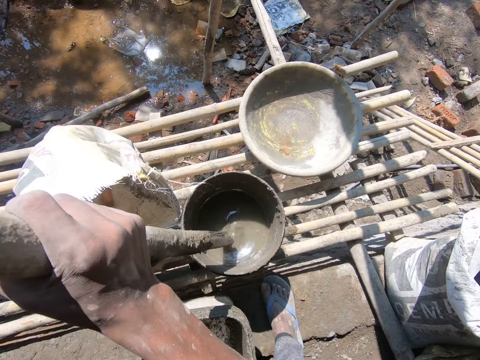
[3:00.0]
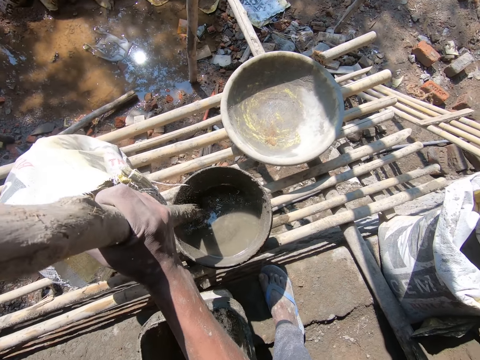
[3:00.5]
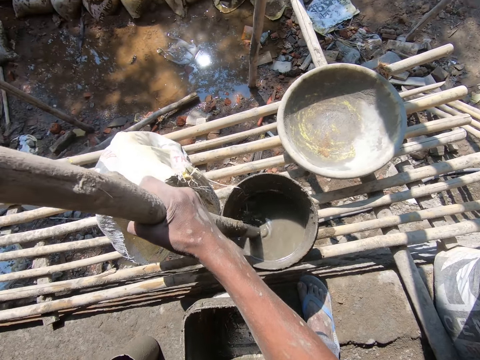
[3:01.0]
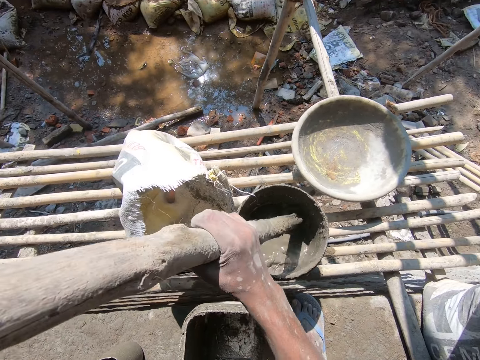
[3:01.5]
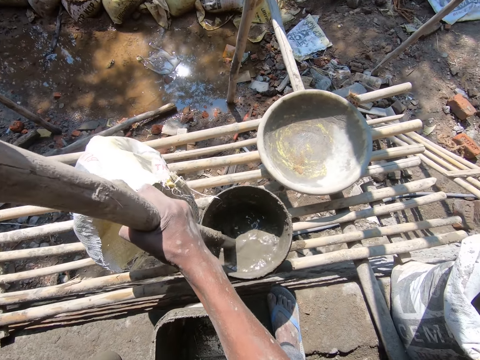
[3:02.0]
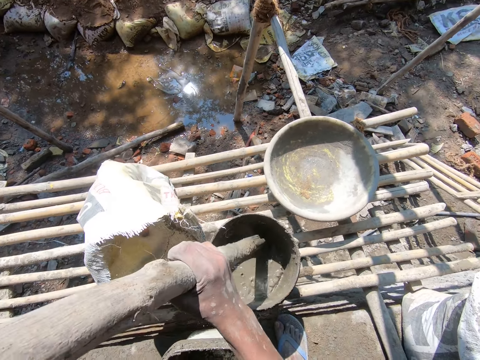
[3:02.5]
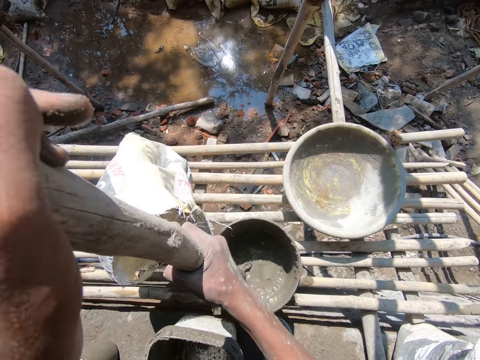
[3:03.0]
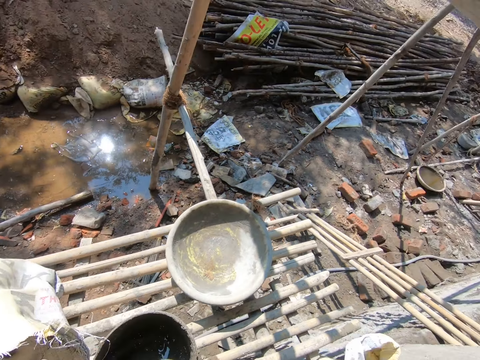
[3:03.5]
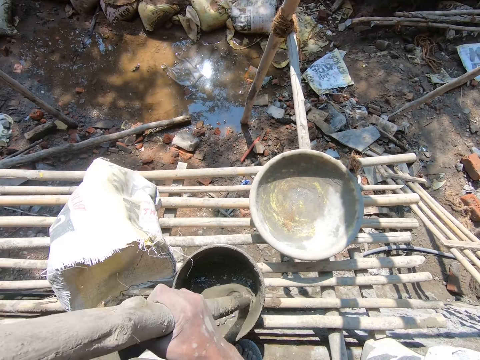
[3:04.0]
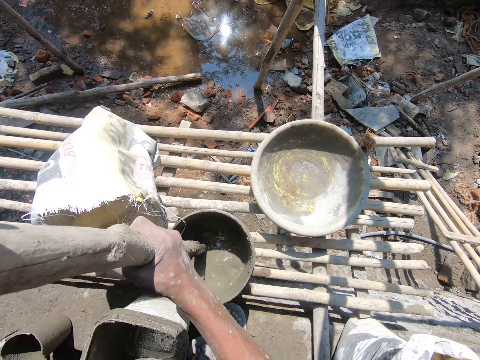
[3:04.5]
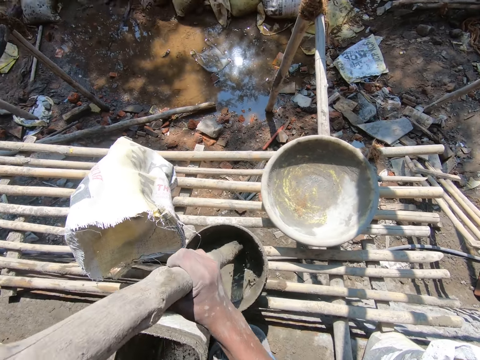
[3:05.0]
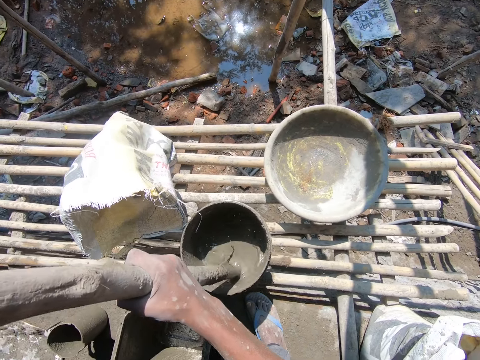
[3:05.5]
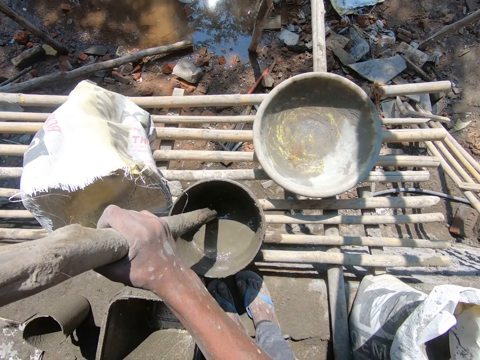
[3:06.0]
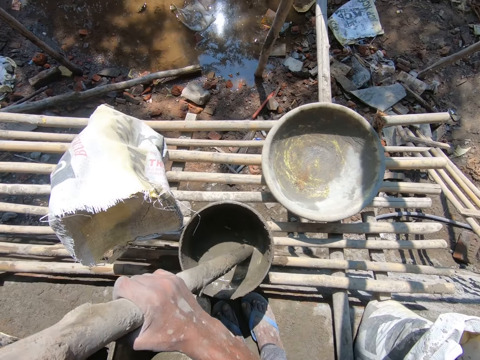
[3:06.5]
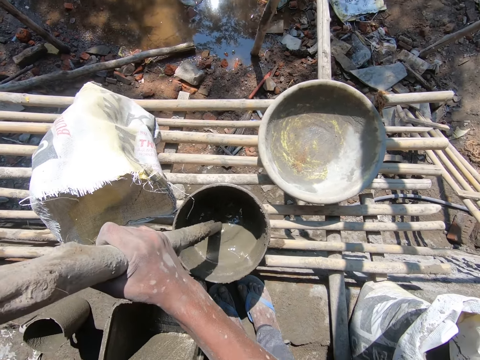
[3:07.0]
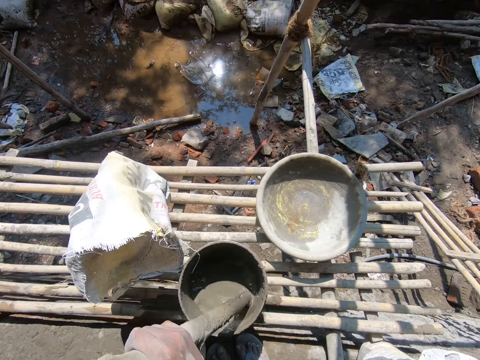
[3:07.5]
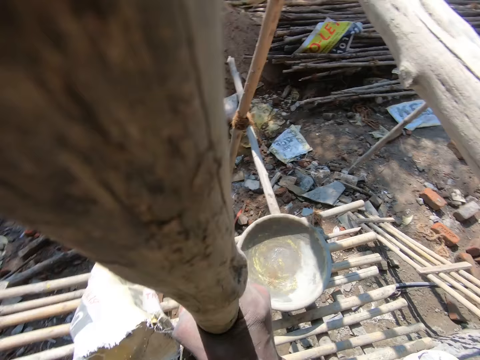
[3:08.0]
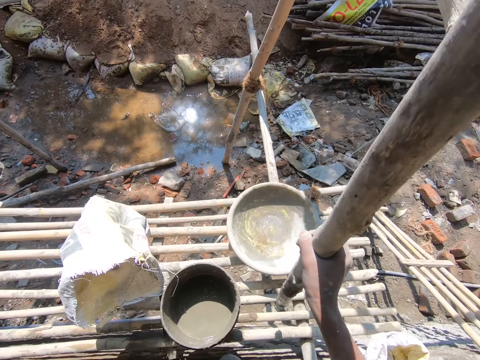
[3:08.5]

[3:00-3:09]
The camera wearer takes the wood. They hold the stirring rod. They mix the cement solution or mortar with the wood. They remove the stirring rod from the mortar.

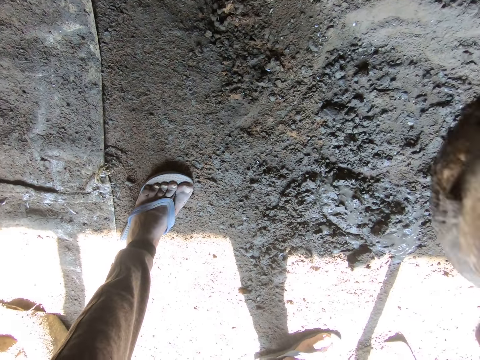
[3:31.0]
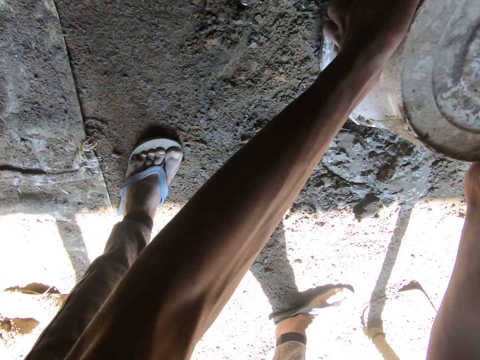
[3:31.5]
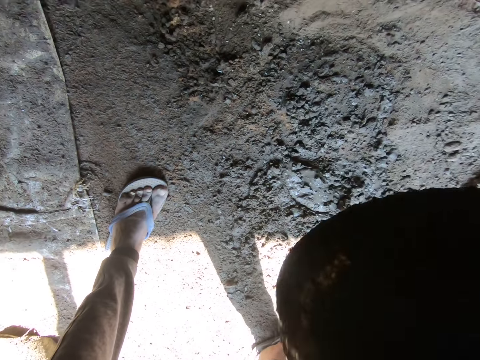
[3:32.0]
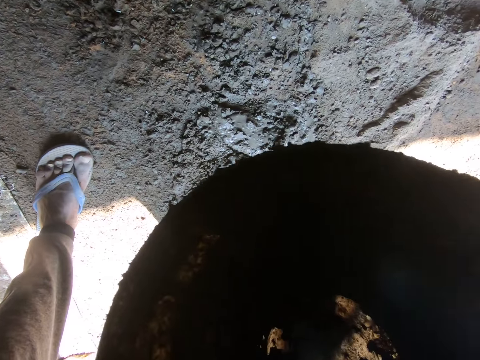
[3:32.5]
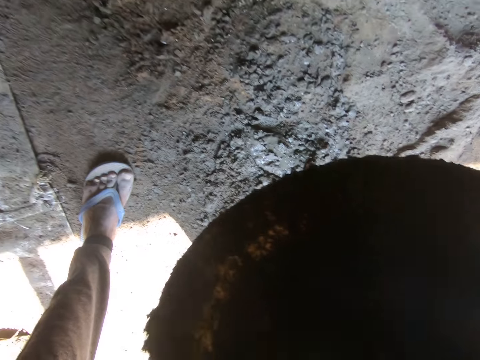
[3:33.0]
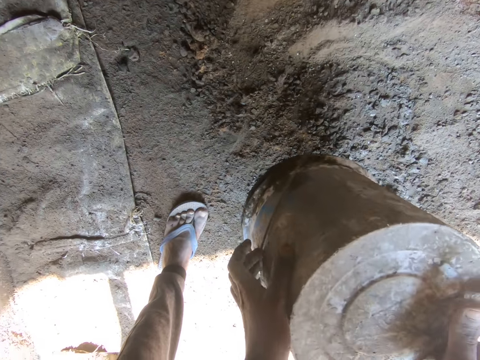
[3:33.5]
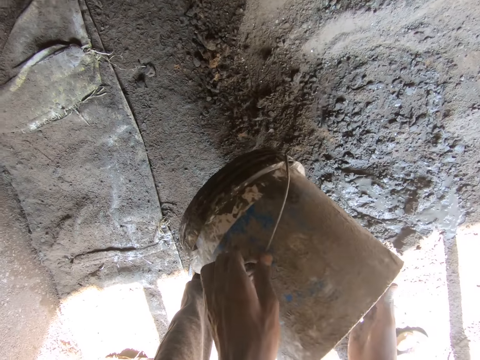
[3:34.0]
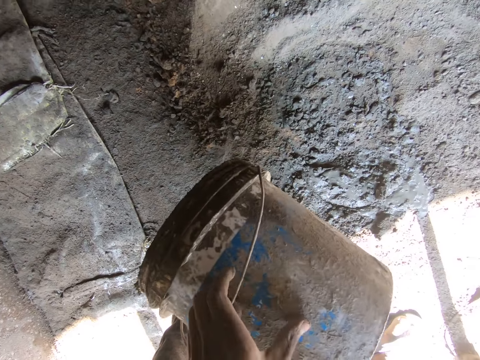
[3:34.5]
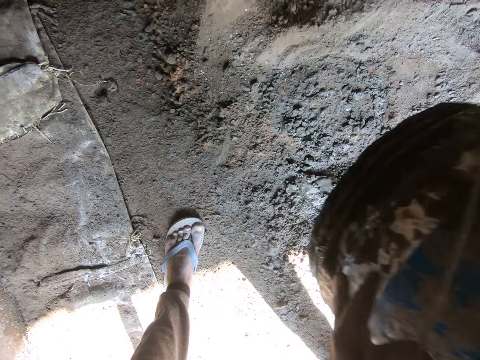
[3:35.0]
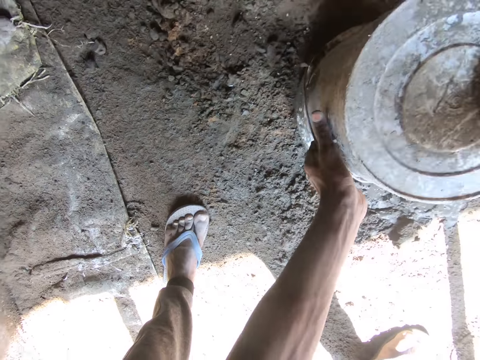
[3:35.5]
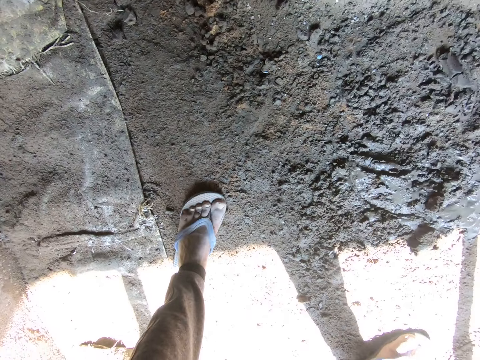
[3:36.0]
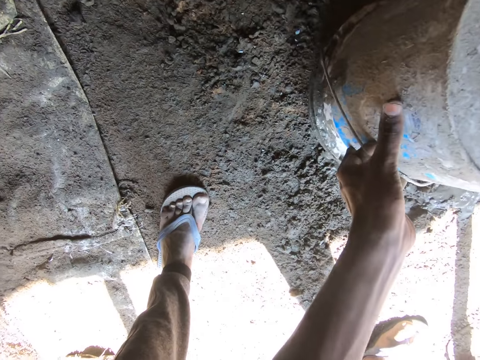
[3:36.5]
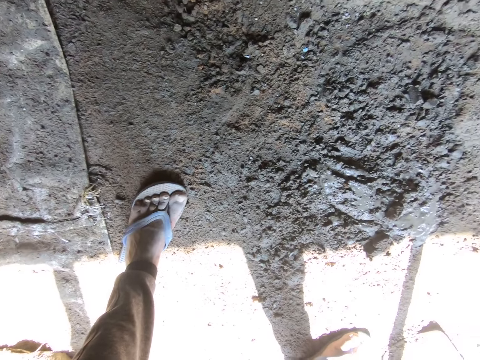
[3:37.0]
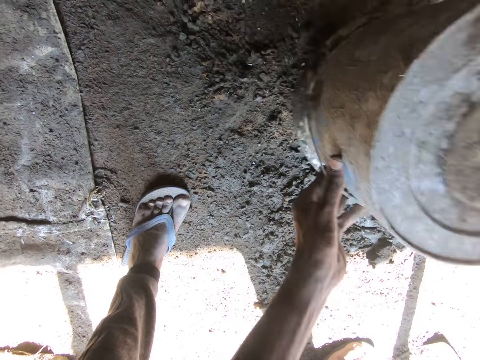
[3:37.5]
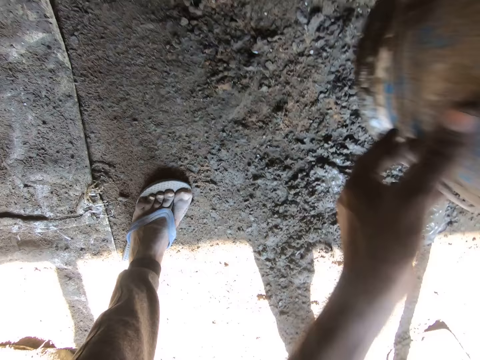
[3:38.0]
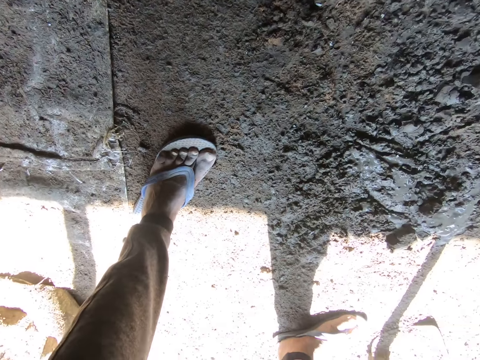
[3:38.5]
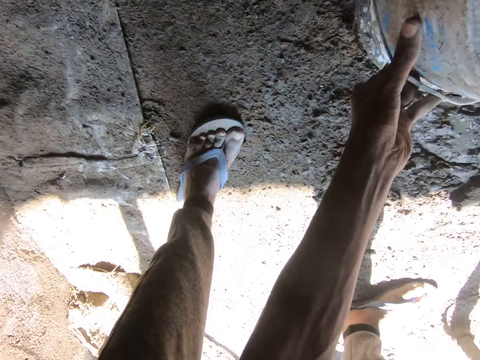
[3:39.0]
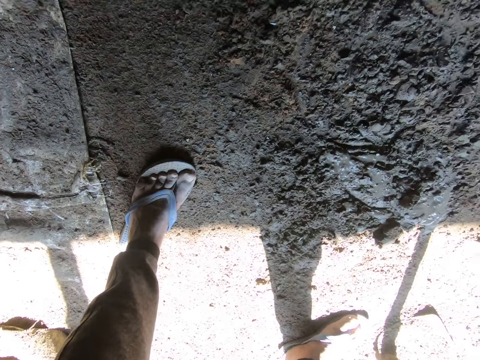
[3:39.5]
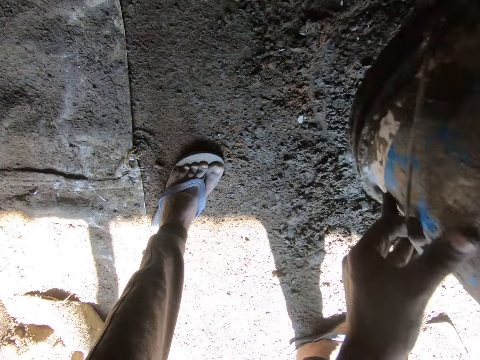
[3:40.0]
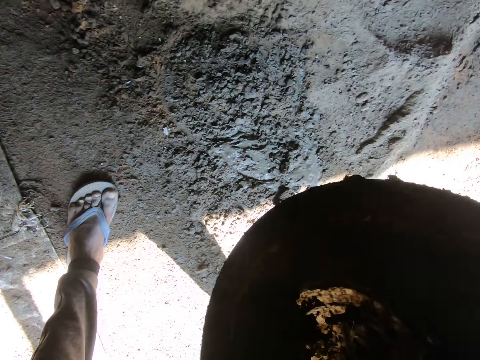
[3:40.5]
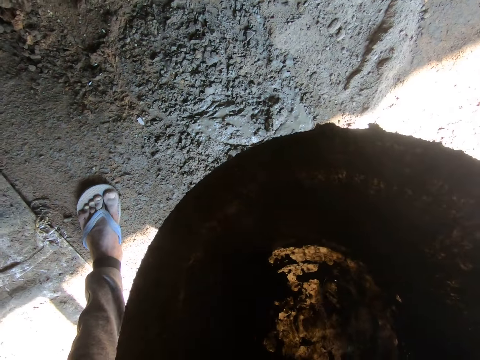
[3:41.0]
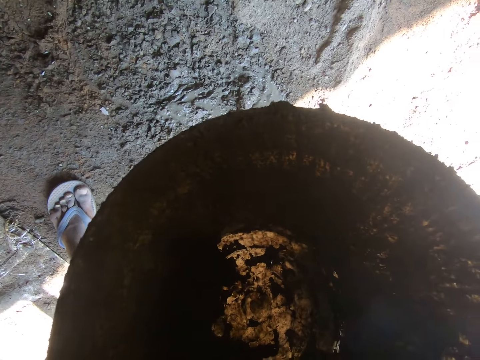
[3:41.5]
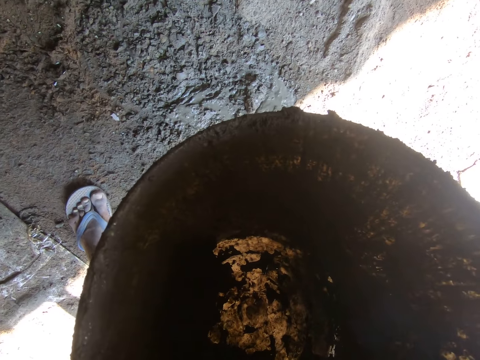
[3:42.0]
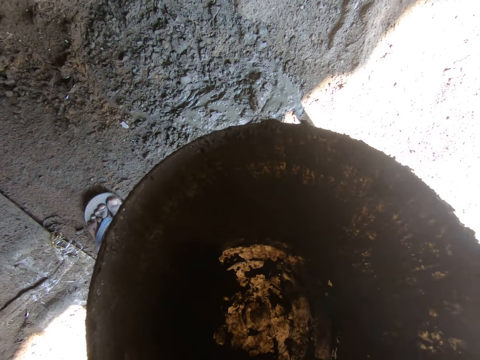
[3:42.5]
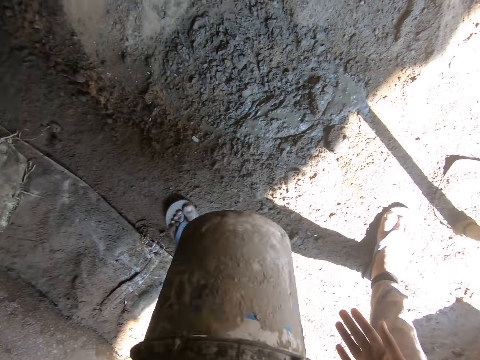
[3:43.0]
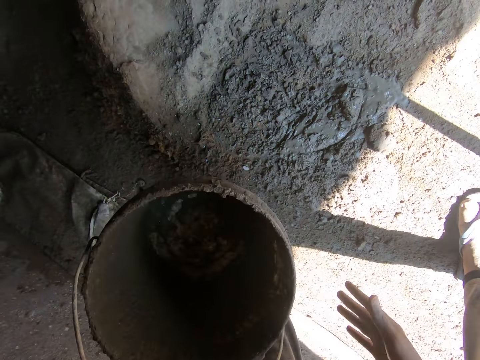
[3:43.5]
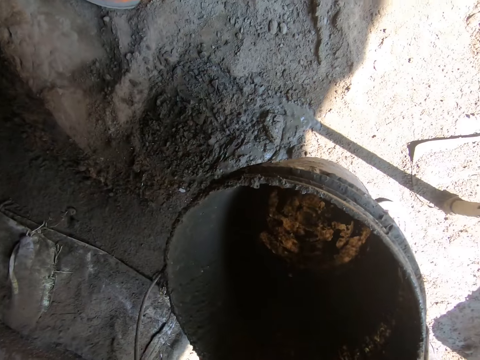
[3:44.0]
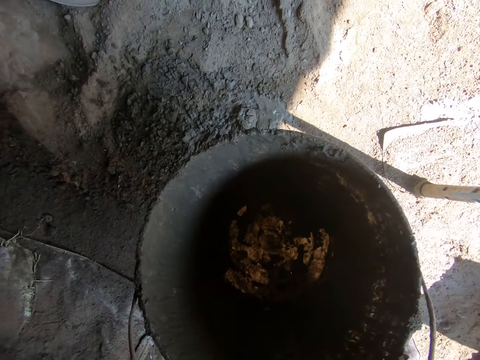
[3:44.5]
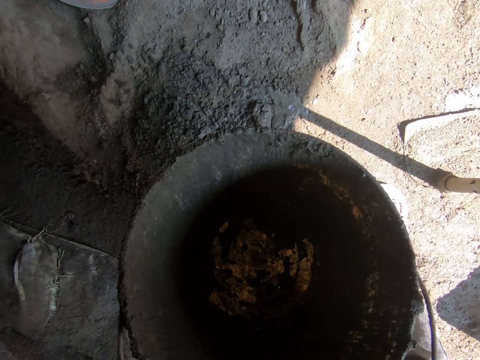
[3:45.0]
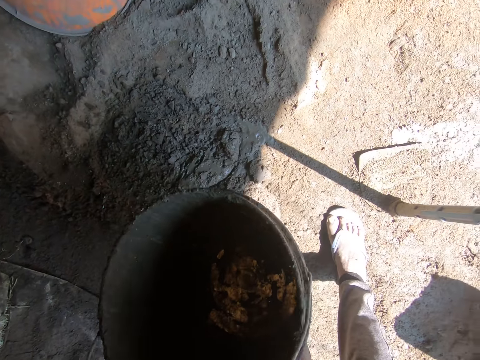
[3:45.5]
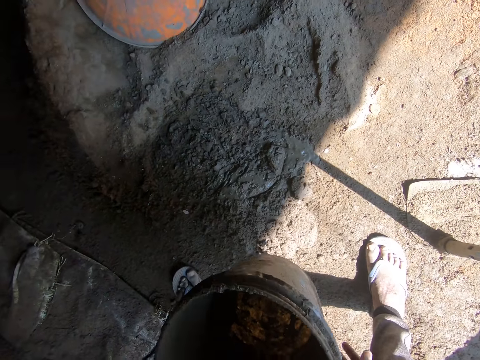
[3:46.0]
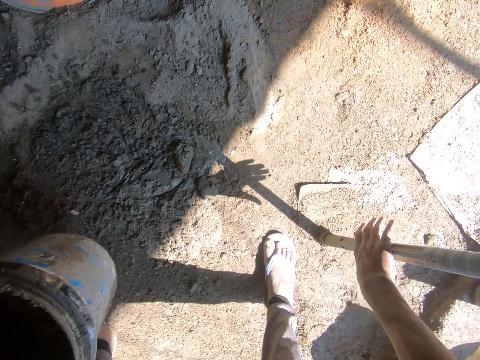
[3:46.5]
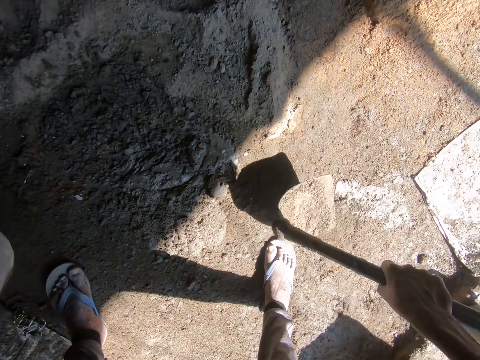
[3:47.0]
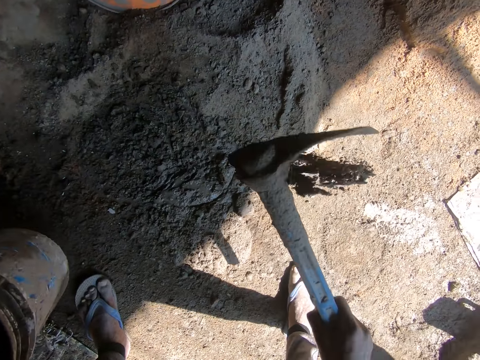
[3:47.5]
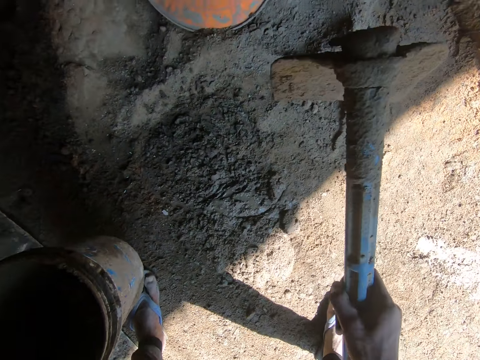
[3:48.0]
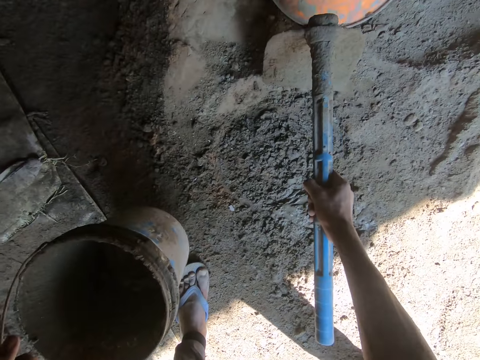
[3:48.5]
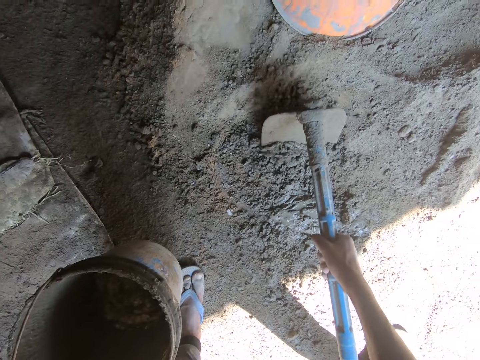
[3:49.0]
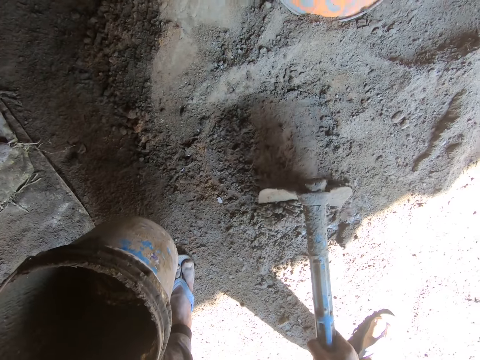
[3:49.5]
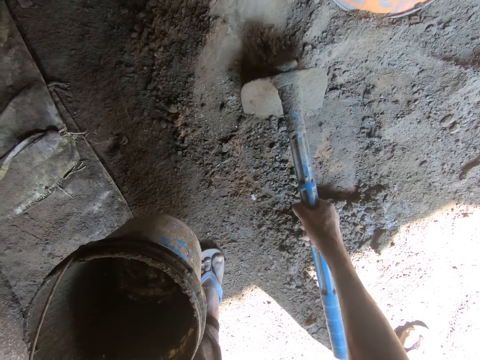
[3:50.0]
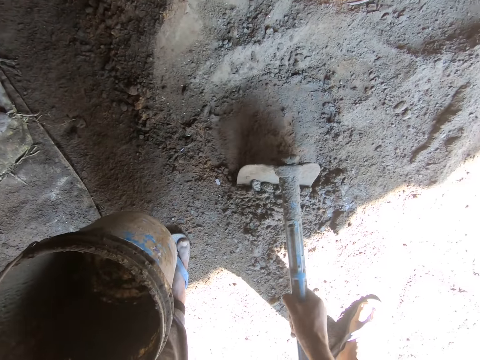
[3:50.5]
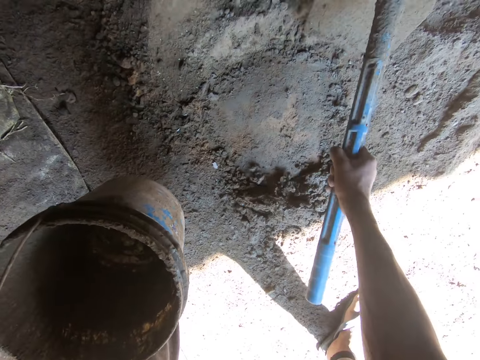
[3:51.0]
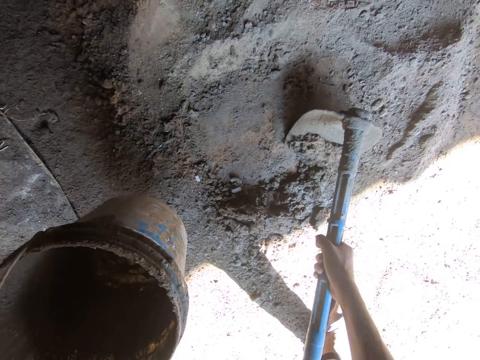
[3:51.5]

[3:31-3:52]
The camera wearer stares at the bucket. They hold the bucket. They pour the cement solution on the ground. They hit the bucket on the ground. They hold the bucket. They stare at the bucket. They move the bucket down. They hold the bucket. They hold the hoe. They take the hoe. They collect the cement solution.
